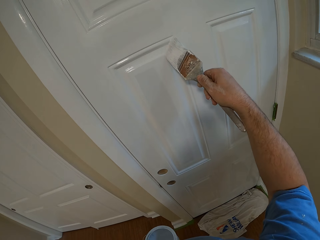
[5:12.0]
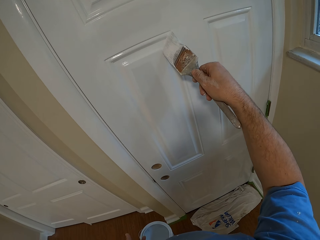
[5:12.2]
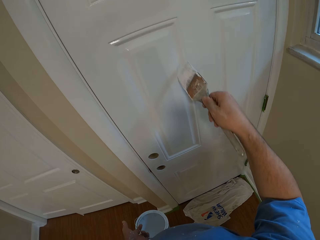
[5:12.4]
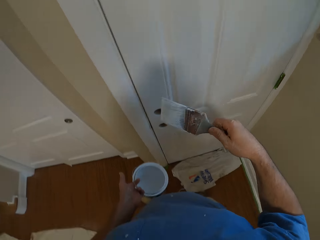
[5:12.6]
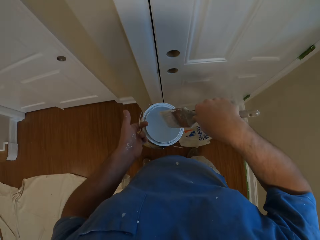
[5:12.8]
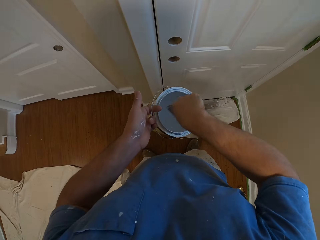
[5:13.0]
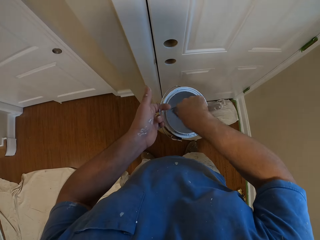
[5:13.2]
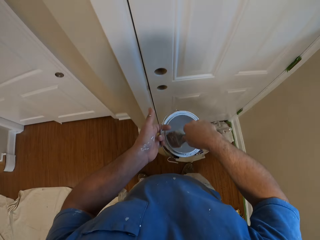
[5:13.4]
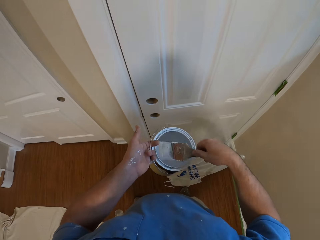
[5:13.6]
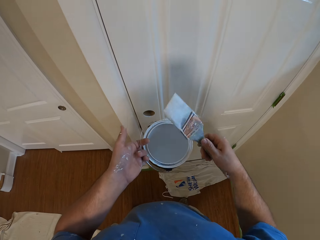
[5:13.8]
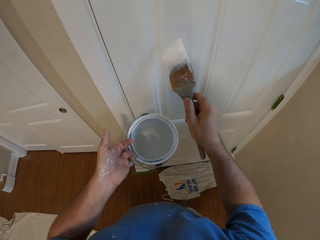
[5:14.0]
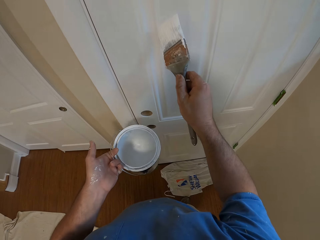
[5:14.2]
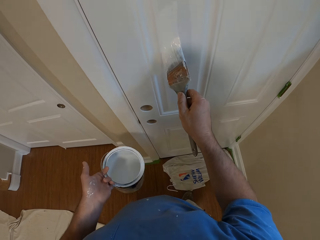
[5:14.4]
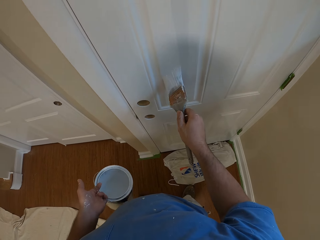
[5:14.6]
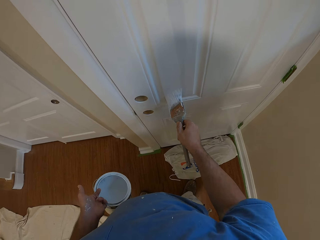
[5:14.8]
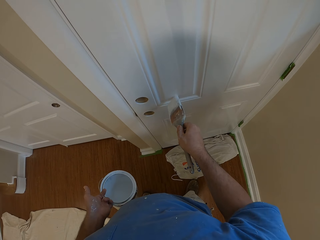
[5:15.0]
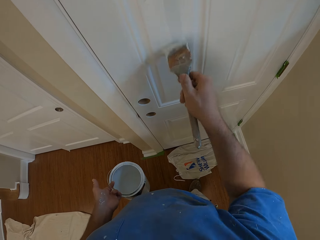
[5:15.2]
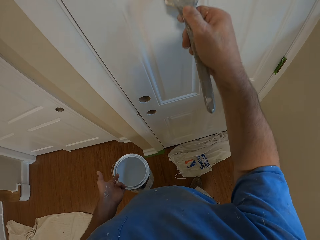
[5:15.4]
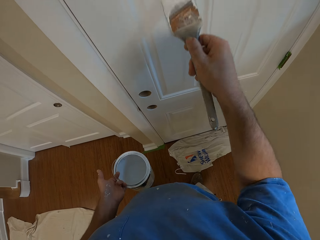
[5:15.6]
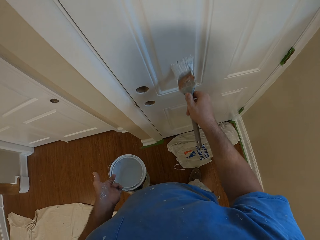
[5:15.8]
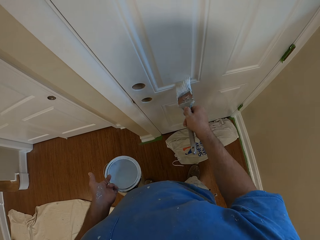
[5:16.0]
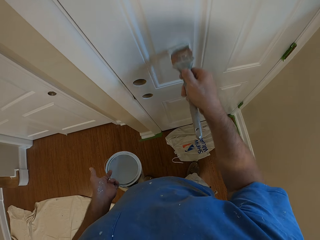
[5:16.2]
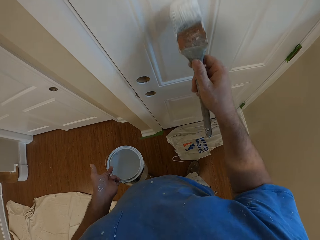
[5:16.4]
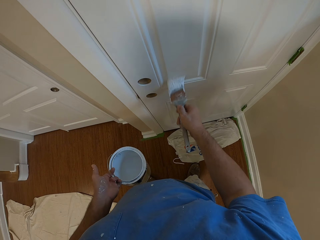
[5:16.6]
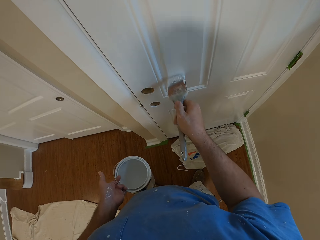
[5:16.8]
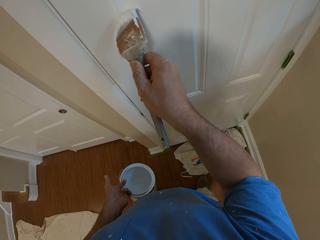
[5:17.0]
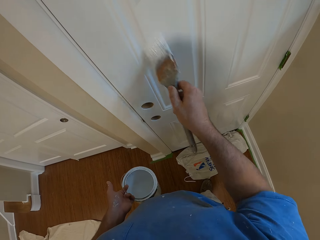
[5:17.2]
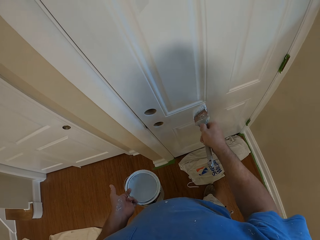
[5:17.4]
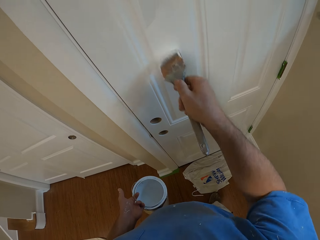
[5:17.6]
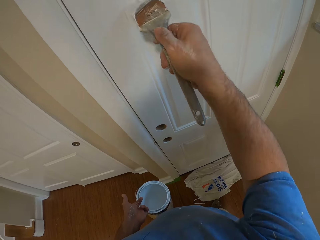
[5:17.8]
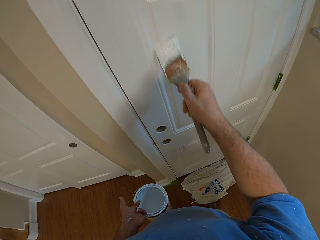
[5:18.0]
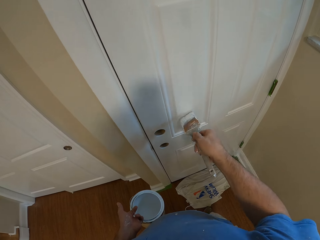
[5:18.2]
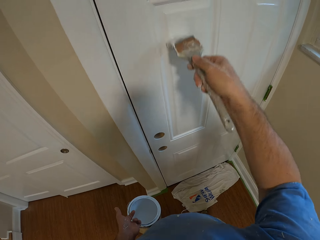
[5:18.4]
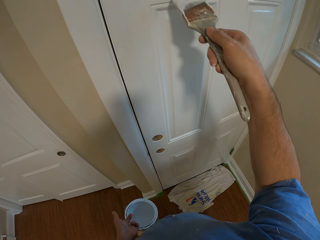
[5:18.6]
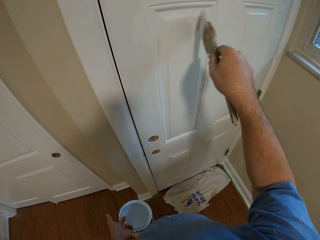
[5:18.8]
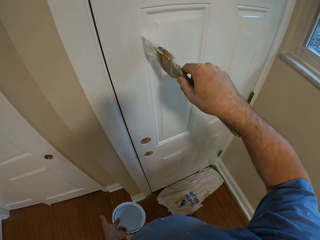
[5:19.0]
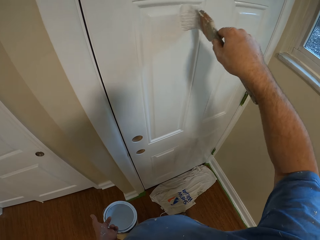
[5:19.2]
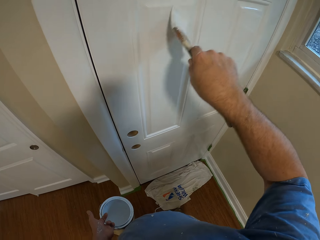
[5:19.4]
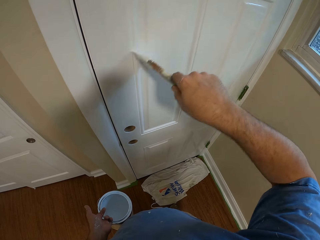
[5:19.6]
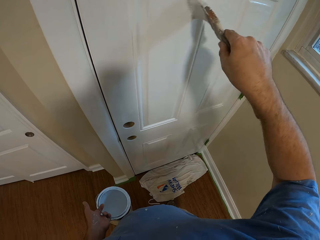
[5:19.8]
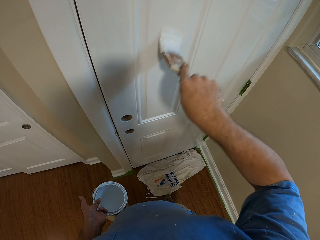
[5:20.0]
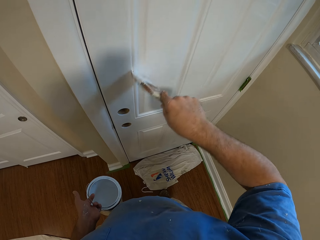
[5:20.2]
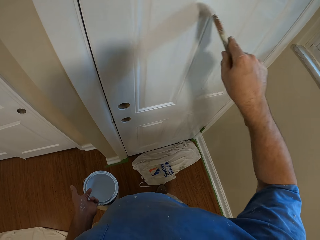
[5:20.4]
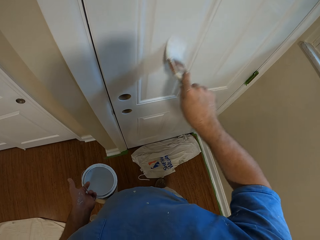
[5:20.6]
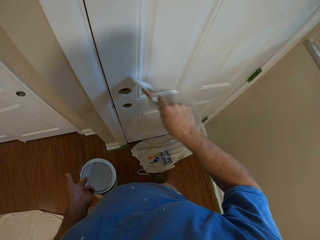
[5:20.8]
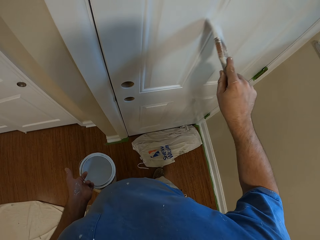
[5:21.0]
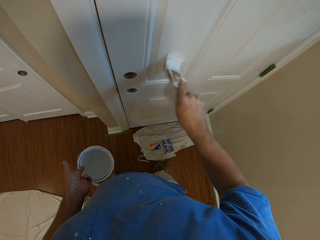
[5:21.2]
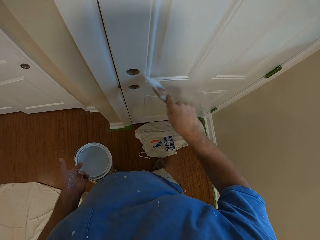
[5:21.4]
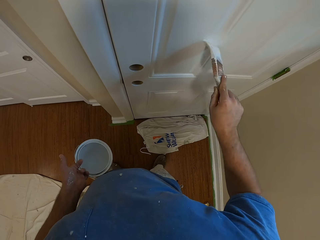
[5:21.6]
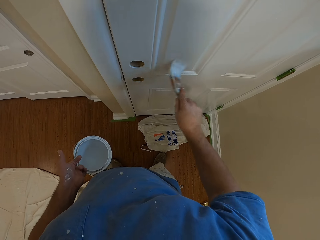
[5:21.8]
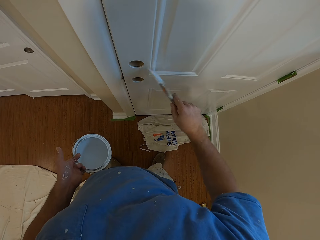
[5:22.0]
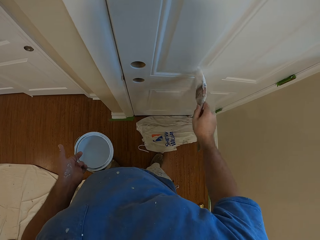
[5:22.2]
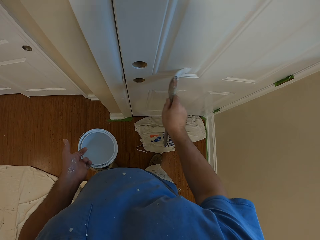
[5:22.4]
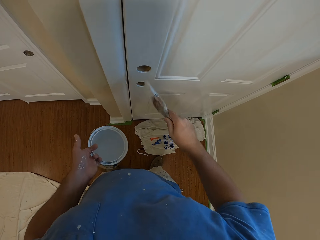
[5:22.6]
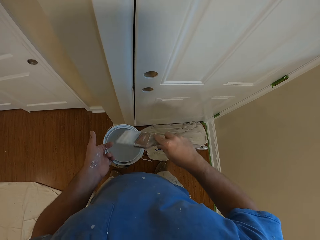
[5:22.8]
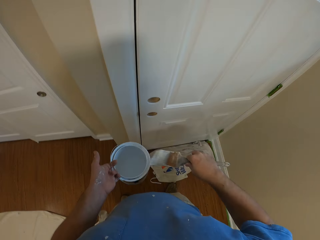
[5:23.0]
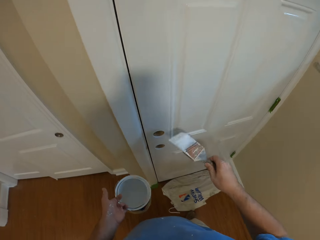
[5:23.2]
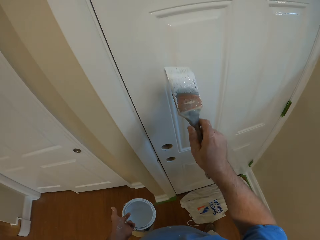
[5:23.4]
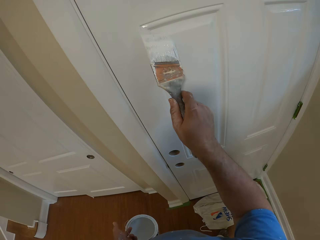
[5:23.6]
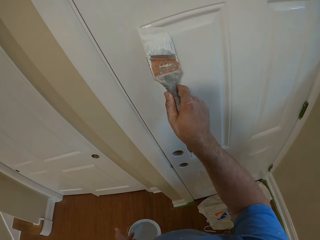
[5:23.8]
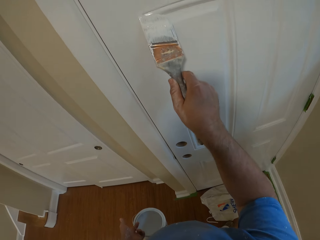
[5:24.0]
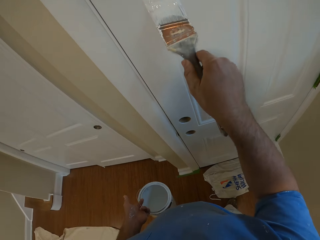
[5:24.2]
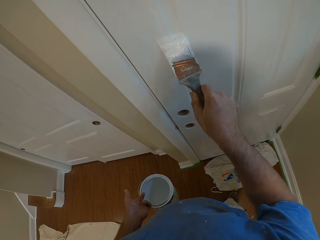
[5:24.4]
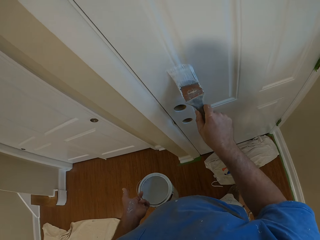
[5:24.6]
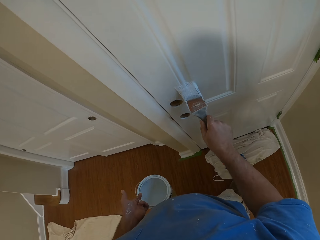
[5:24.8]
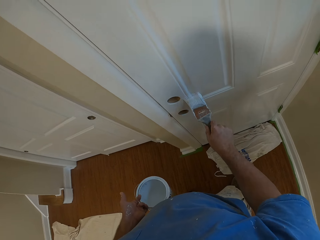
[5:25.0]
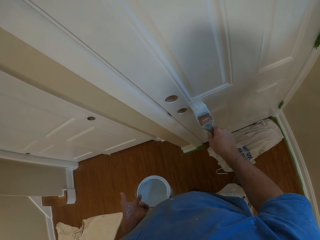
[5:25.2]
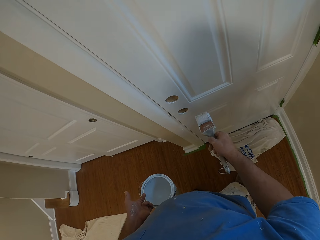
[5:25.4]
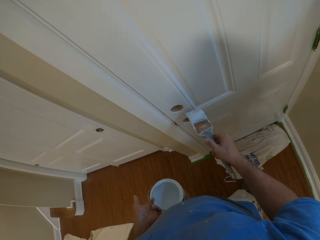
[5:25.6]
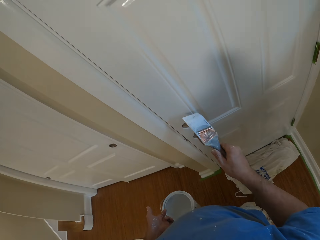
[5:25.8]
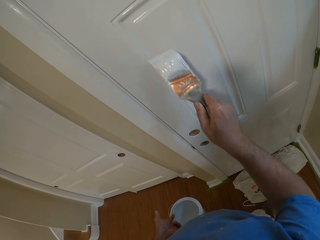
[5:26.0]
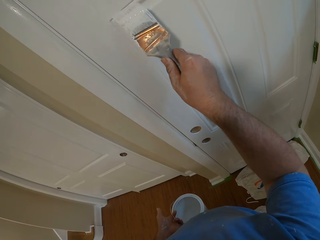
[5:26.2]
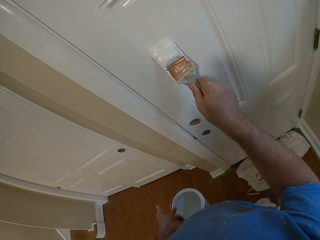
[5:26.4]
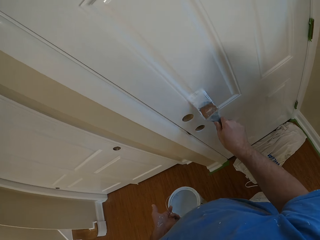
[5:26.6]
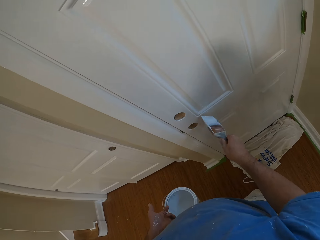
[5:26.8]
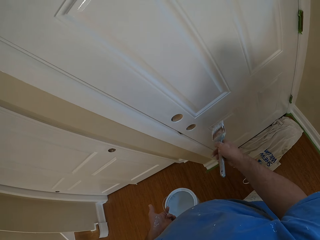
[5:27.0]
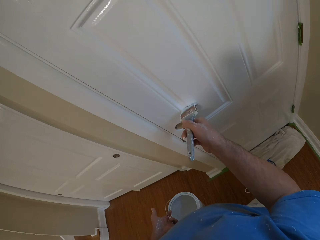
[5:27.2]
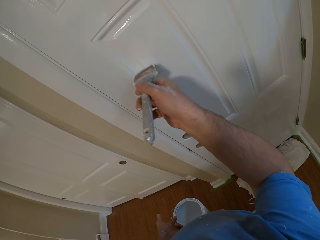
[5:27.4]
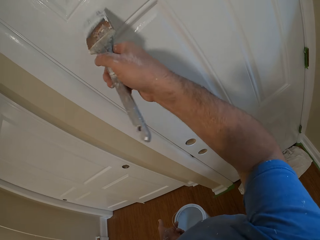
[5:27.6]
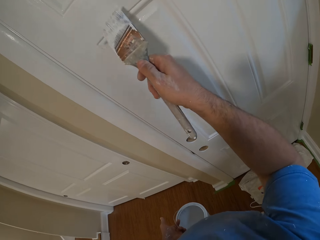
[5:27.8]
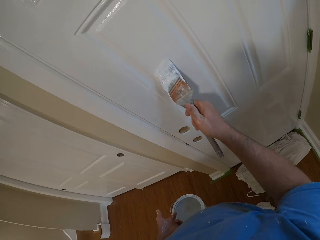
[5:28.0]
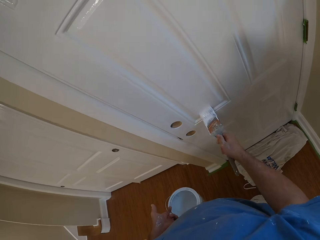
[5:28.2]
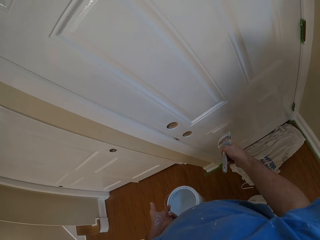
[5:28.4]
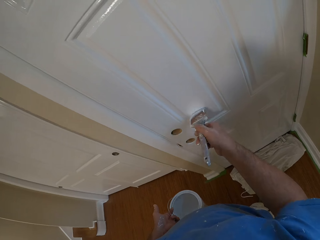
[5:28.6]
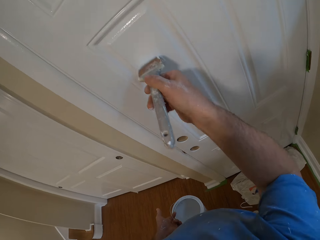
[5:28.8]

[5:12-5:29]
The camera wearer dips the brush inside the paint container. They paint the door with the brush. They wipe the brush on the can. They paint the door.

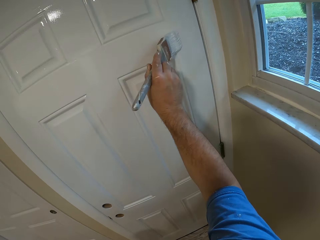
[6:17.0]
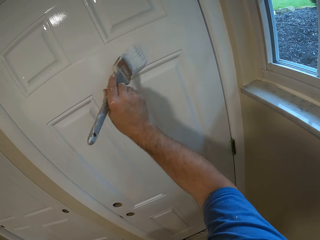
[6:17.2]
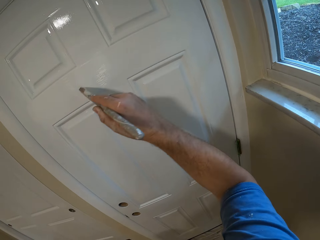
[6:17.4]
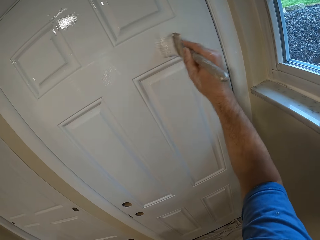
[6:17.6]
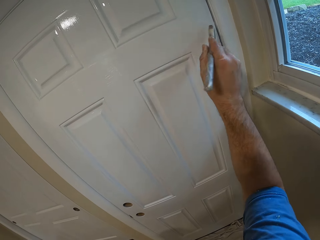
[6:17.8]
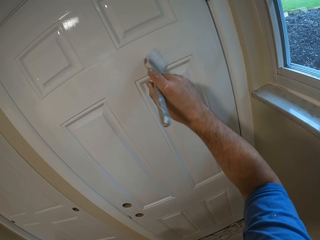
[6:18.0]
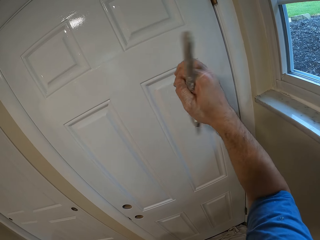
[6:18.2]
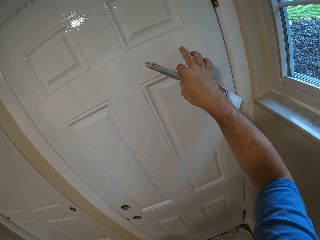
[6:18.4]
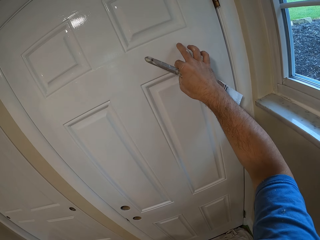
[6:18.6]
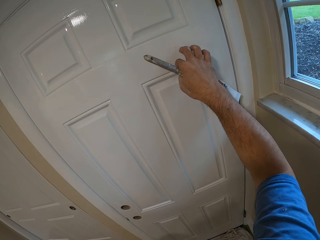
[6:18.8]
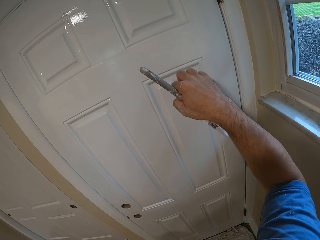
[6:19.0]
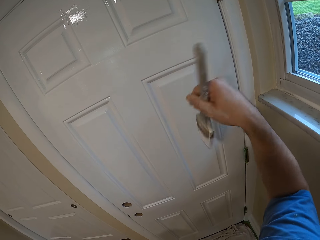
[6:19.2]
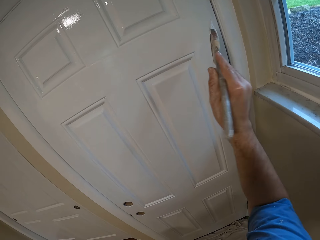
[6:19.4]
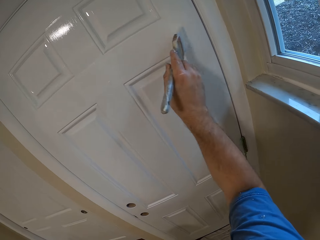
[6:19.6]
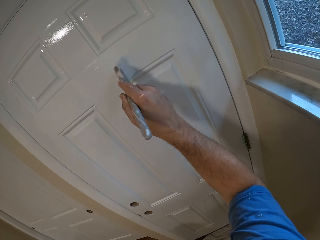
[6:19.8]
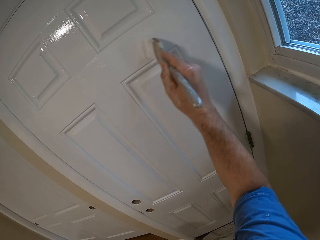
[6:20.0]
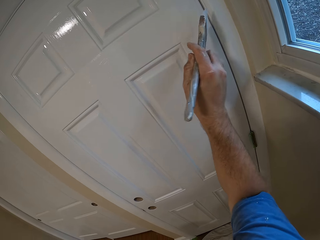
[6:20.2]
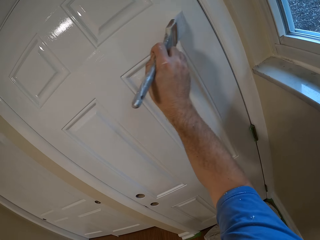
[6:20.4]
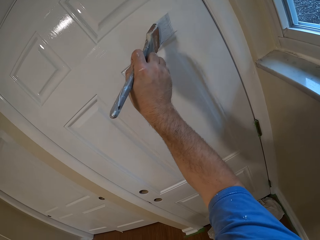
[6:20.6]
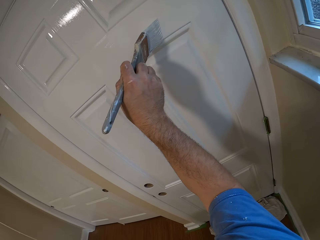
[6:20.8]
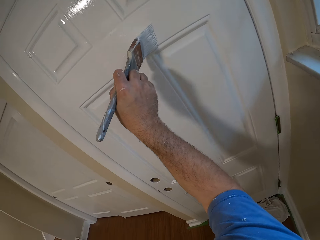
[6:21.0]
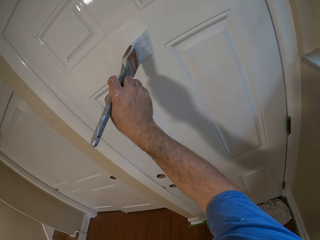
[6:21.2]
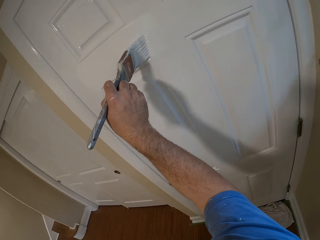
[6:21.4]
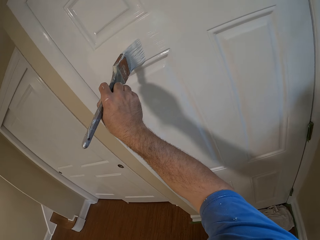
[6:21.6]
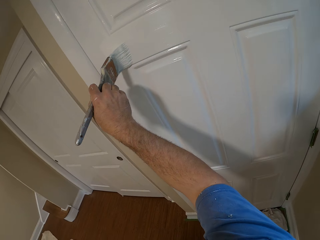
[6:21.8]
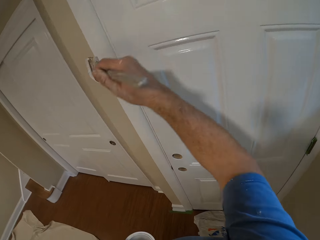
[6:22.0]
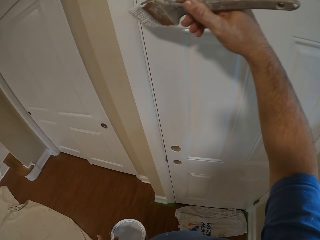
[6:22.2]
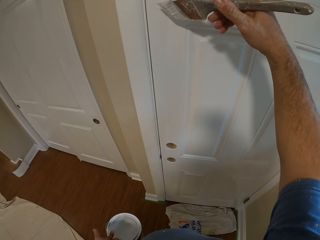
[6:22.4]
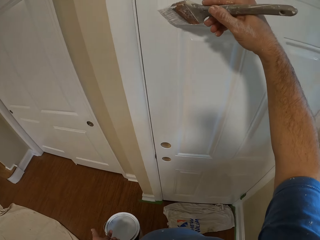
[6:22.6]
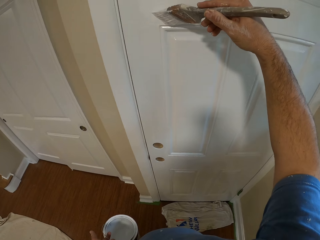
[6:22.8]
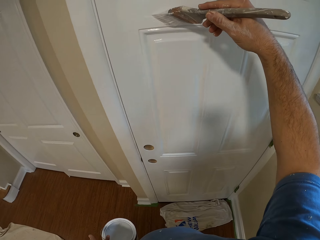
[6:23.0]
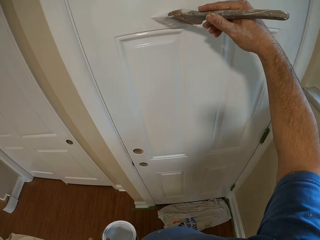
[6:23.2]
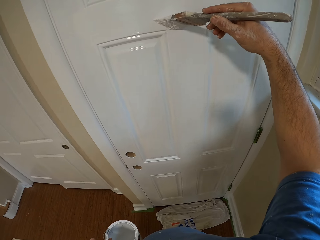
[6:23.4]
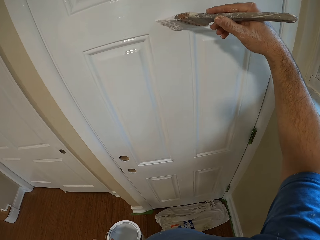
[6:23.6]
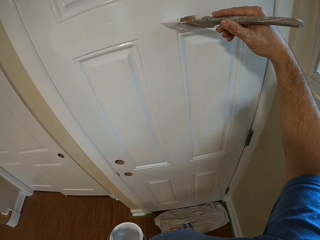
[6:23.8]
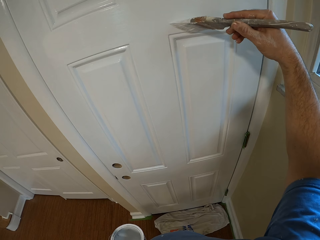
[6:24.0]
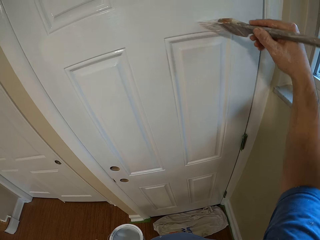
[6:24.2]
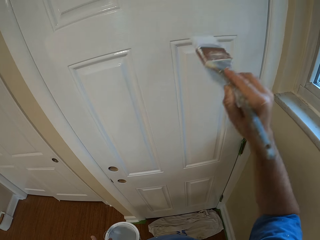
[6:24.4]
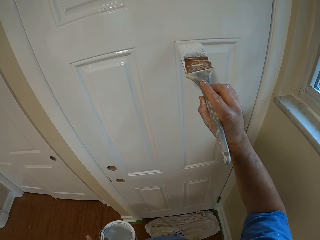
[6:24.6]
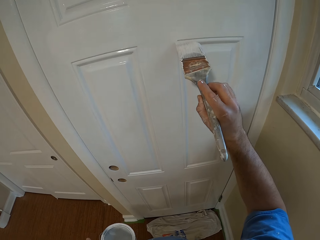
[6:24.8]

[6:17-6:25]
The camera wearer touches the door. He cleans paint off the door with his hand. He paints the door with a brush.
